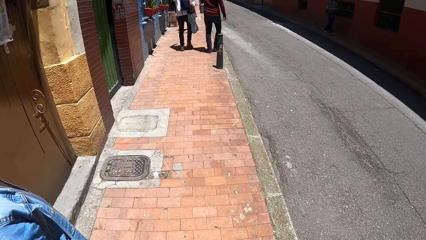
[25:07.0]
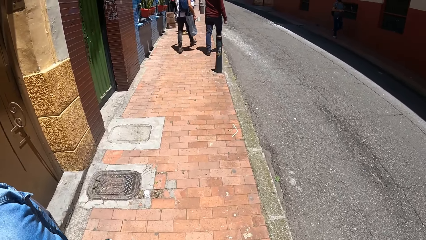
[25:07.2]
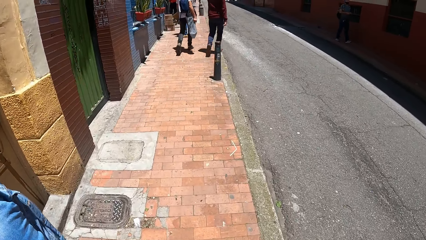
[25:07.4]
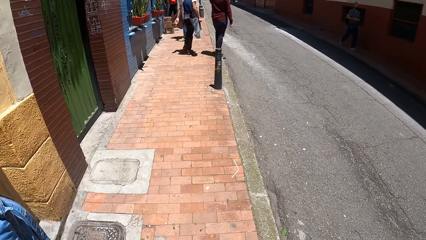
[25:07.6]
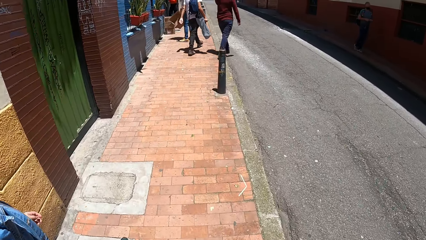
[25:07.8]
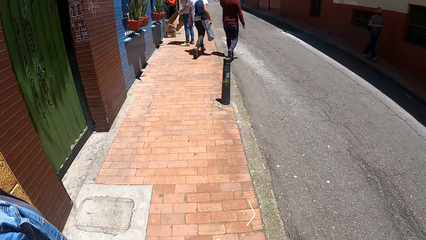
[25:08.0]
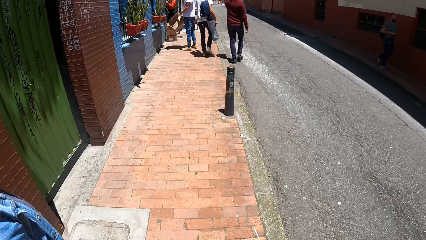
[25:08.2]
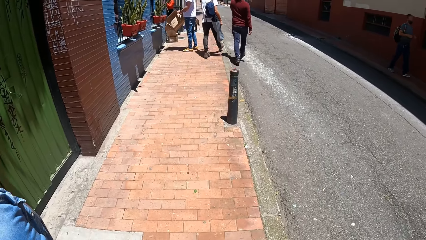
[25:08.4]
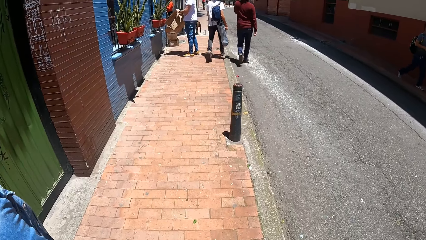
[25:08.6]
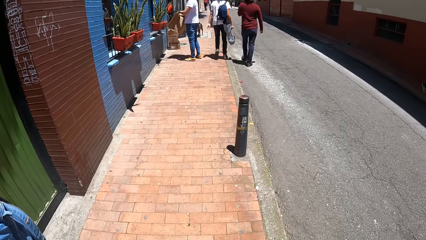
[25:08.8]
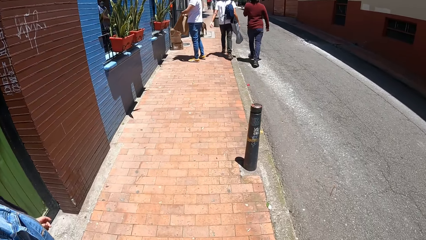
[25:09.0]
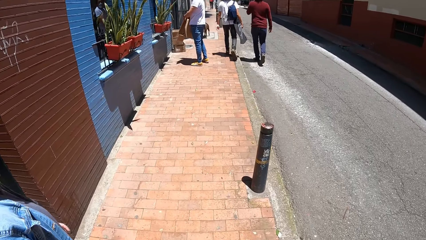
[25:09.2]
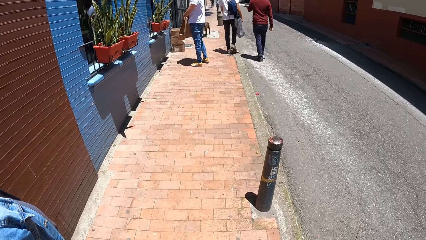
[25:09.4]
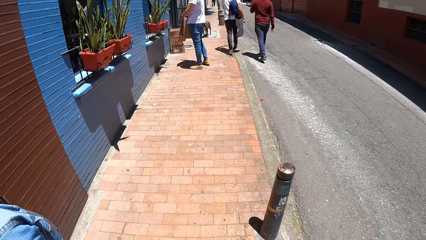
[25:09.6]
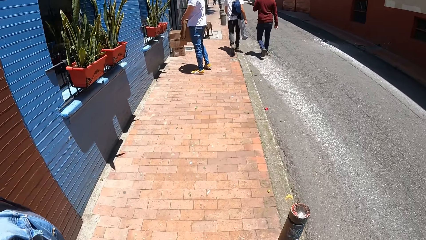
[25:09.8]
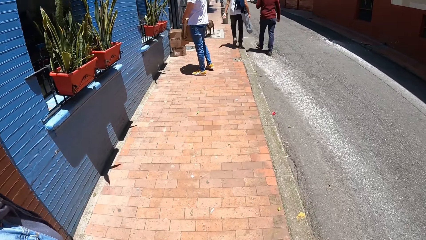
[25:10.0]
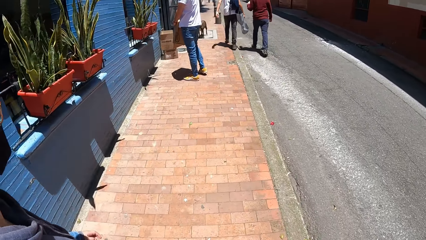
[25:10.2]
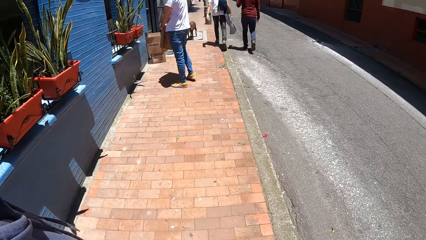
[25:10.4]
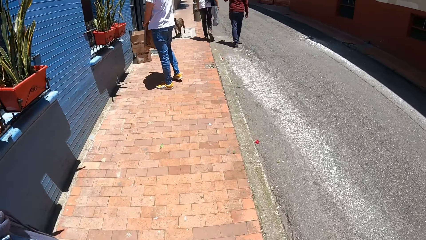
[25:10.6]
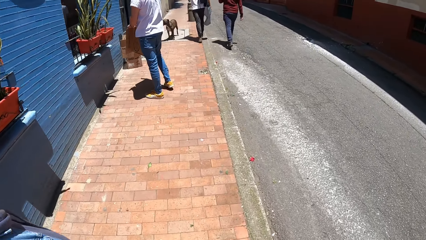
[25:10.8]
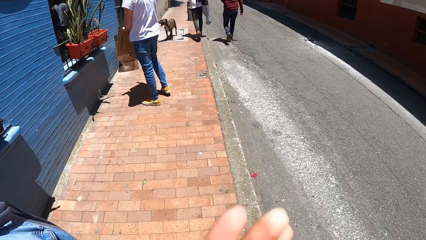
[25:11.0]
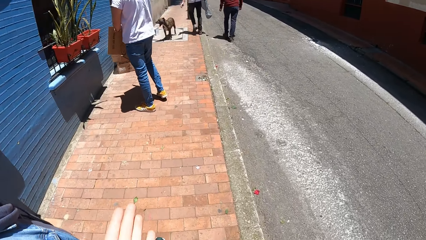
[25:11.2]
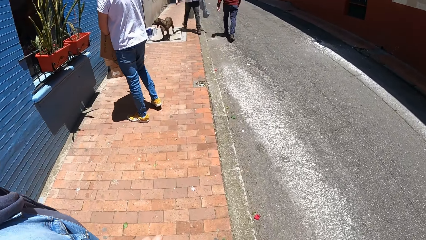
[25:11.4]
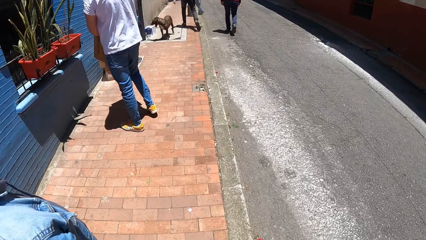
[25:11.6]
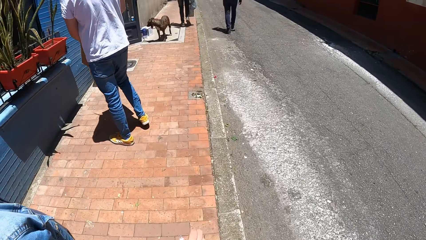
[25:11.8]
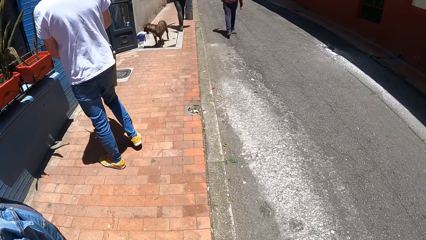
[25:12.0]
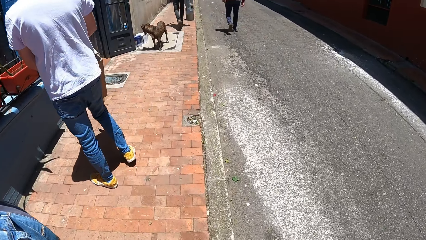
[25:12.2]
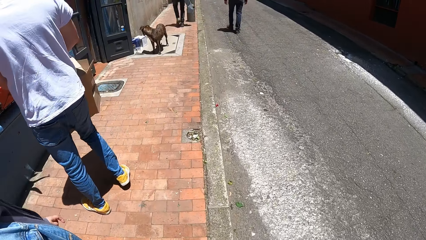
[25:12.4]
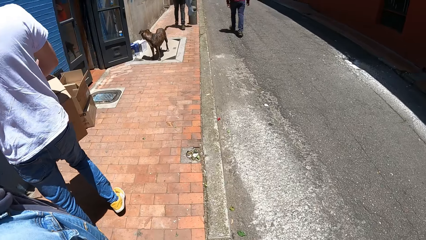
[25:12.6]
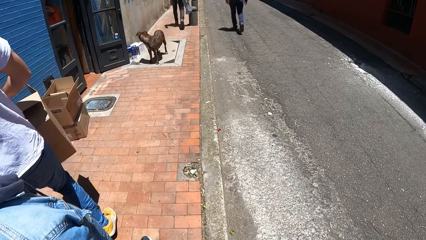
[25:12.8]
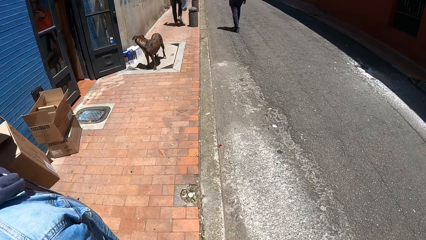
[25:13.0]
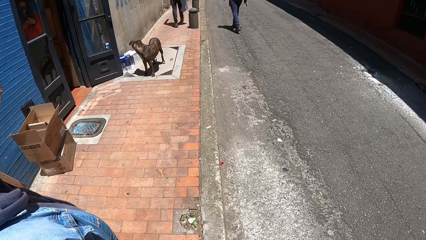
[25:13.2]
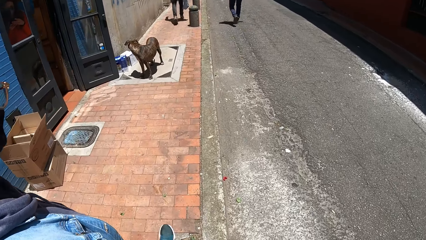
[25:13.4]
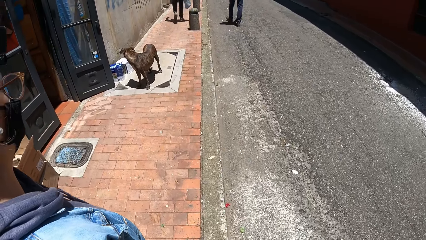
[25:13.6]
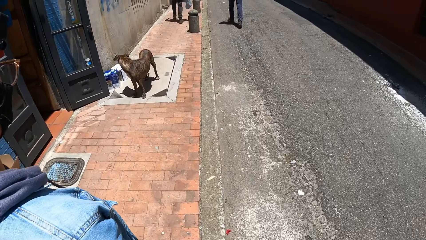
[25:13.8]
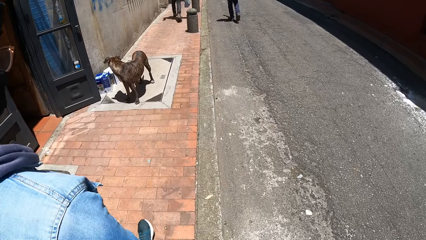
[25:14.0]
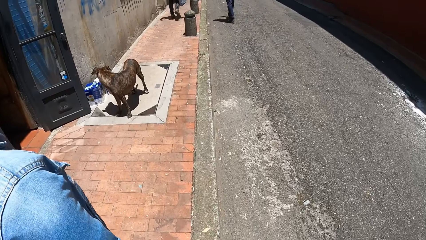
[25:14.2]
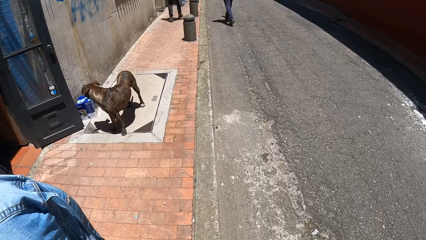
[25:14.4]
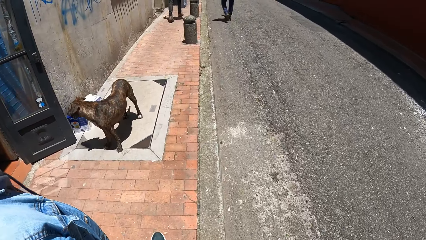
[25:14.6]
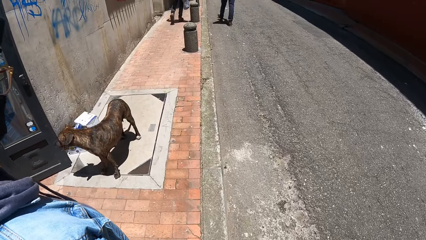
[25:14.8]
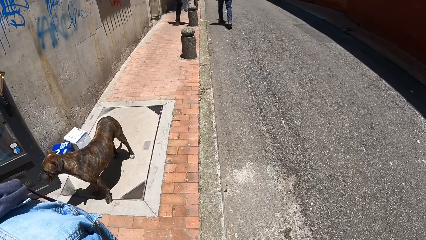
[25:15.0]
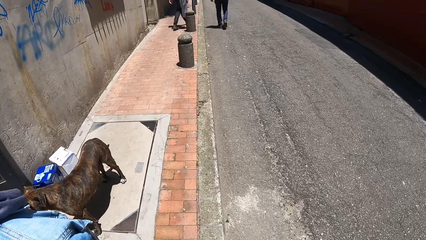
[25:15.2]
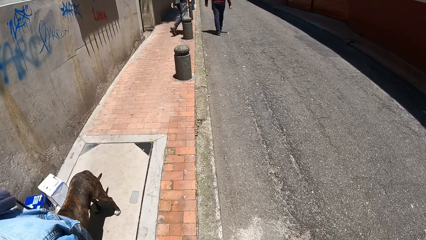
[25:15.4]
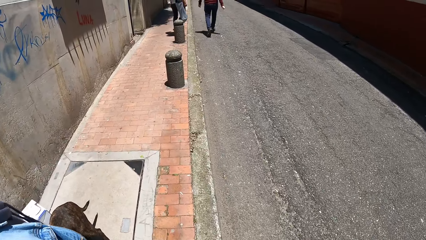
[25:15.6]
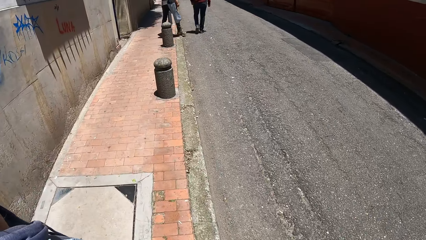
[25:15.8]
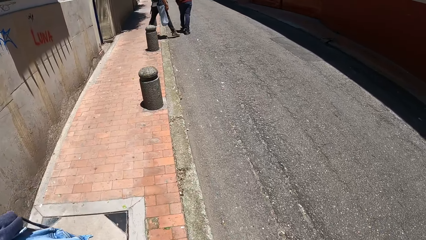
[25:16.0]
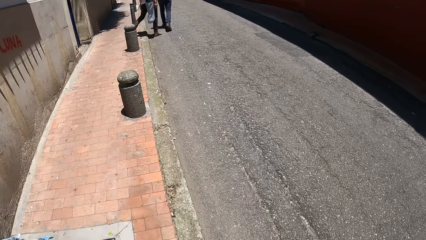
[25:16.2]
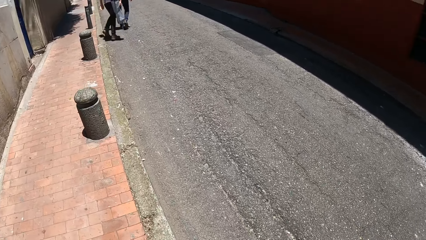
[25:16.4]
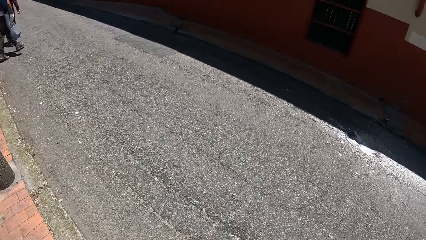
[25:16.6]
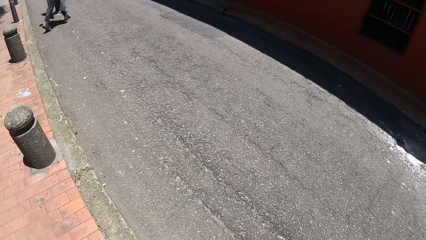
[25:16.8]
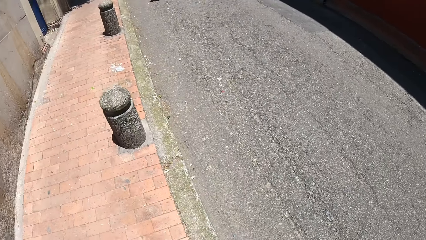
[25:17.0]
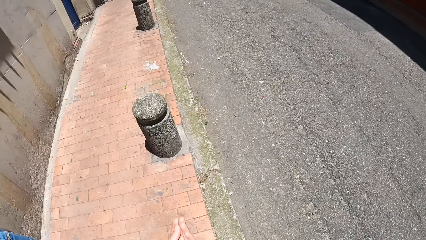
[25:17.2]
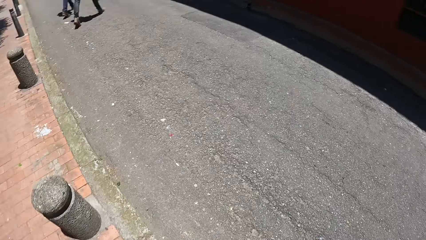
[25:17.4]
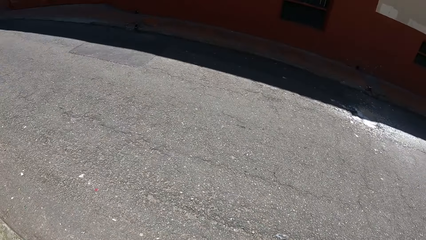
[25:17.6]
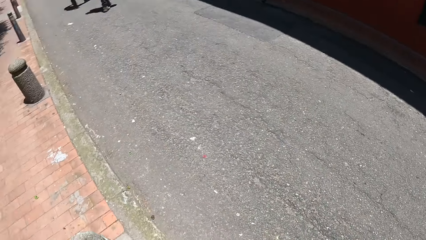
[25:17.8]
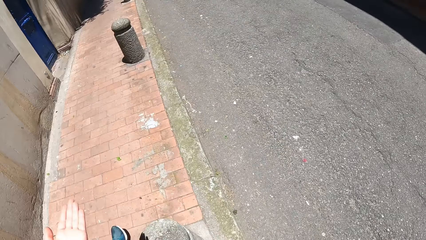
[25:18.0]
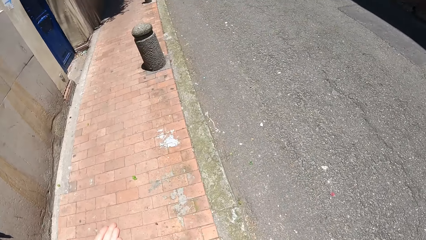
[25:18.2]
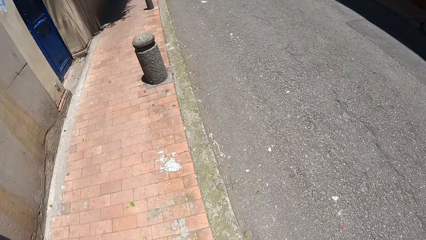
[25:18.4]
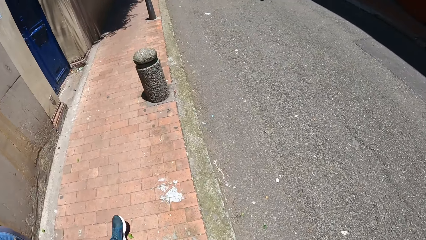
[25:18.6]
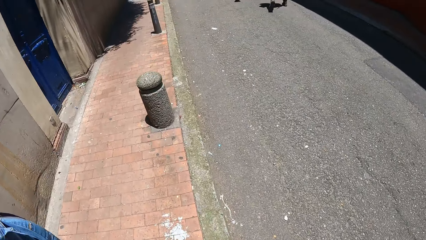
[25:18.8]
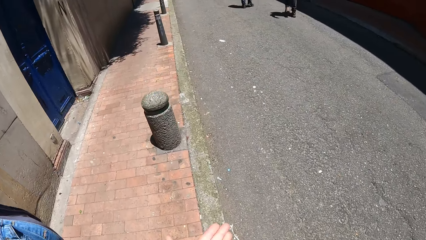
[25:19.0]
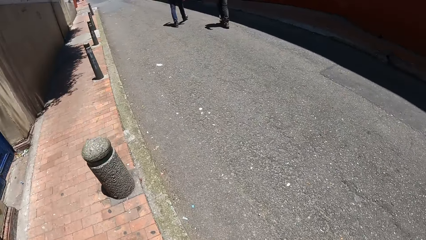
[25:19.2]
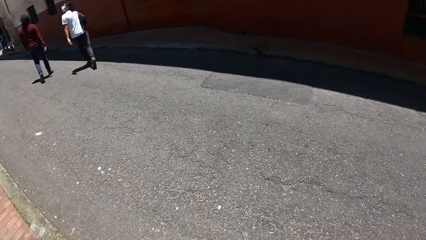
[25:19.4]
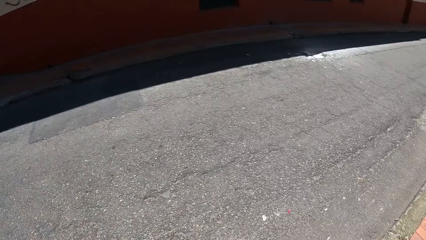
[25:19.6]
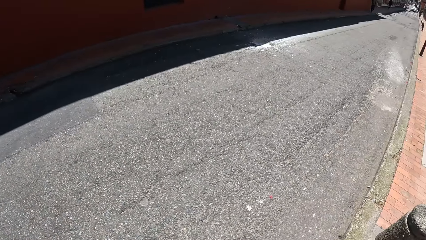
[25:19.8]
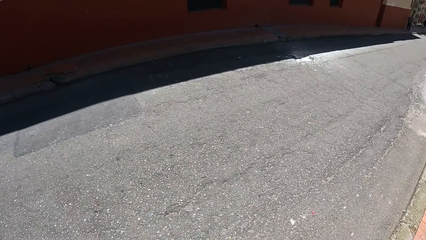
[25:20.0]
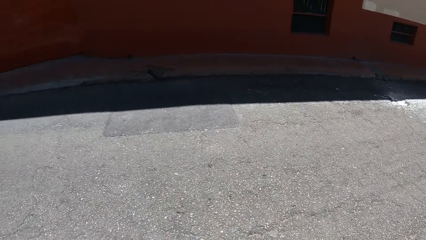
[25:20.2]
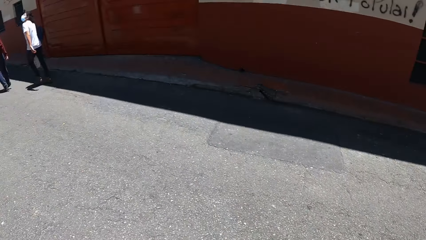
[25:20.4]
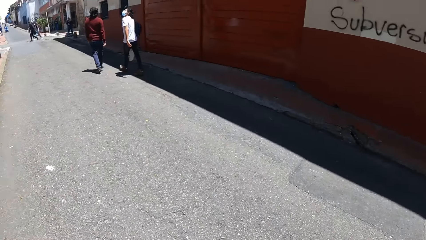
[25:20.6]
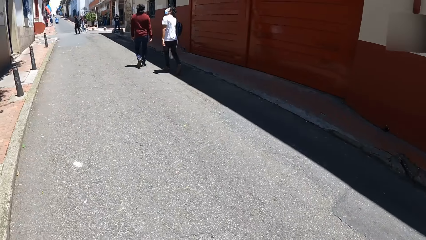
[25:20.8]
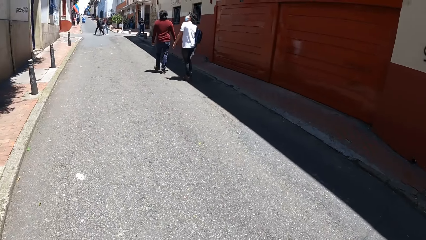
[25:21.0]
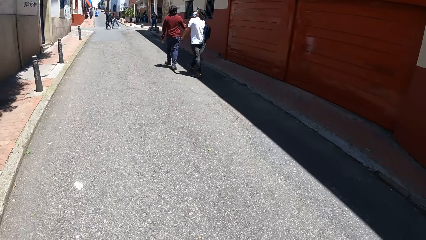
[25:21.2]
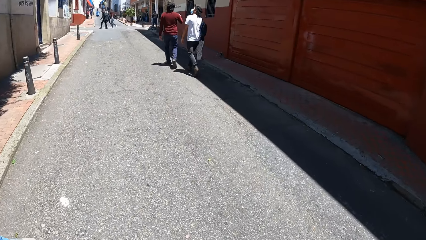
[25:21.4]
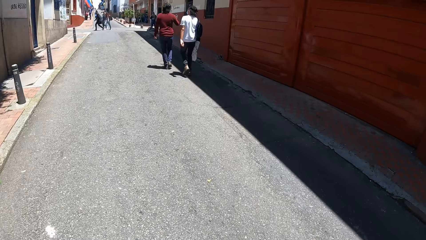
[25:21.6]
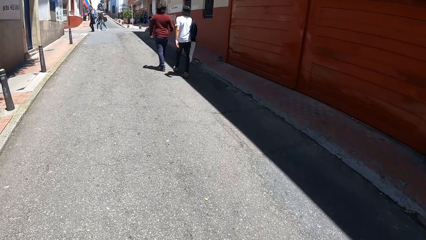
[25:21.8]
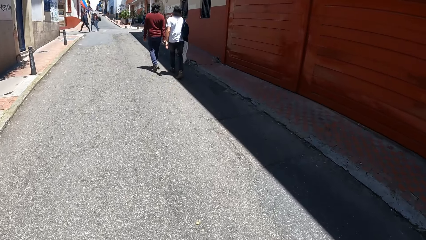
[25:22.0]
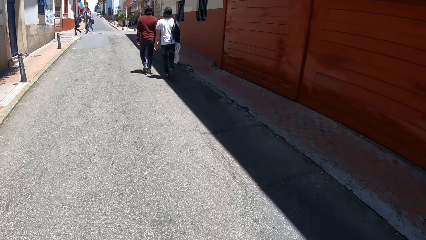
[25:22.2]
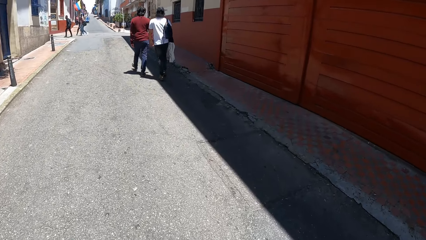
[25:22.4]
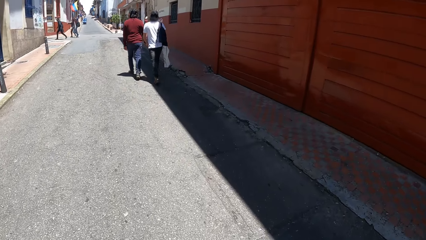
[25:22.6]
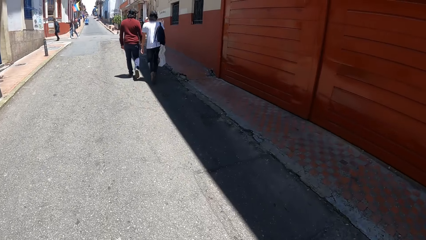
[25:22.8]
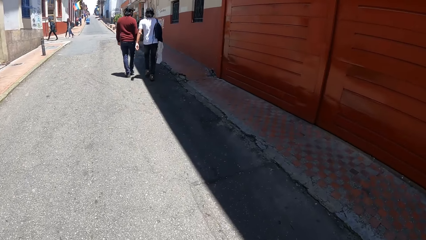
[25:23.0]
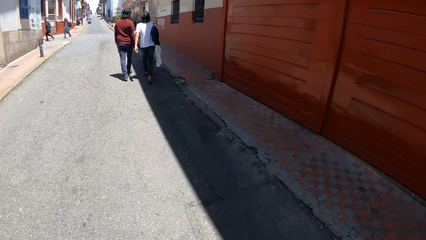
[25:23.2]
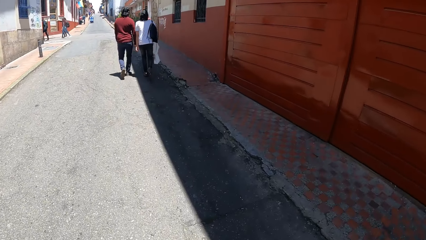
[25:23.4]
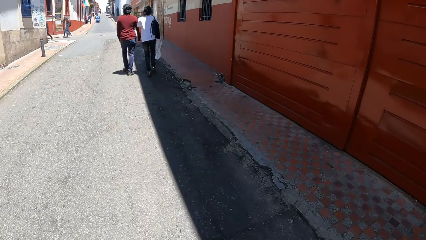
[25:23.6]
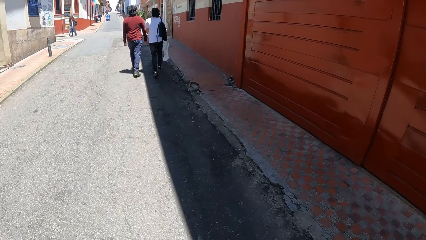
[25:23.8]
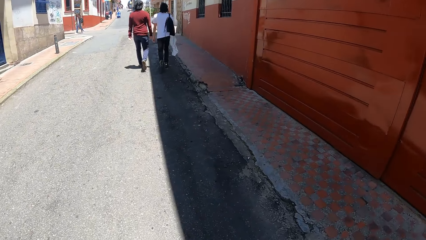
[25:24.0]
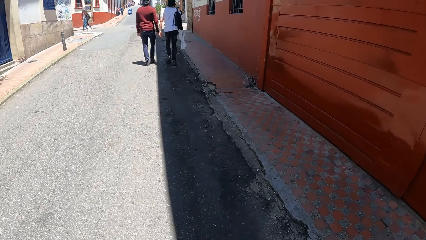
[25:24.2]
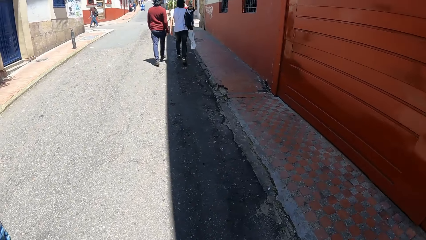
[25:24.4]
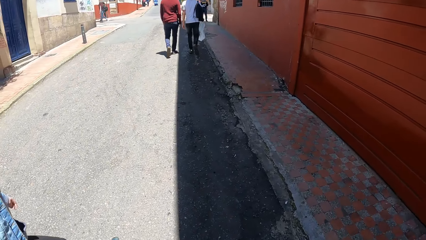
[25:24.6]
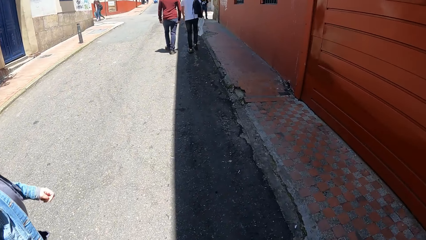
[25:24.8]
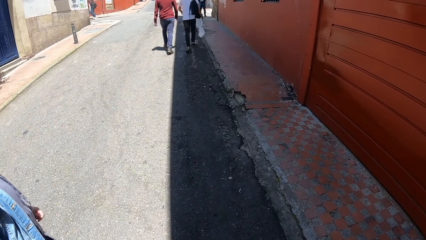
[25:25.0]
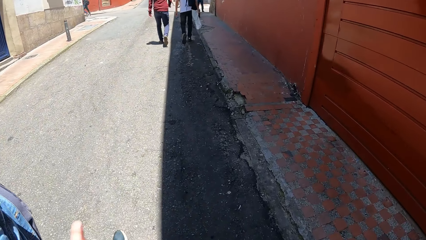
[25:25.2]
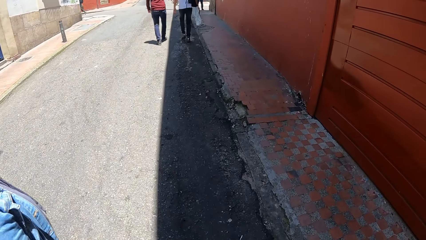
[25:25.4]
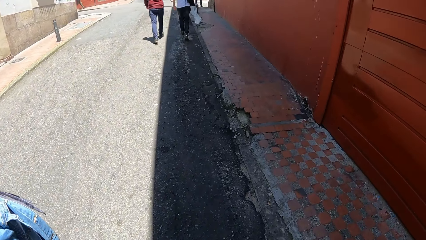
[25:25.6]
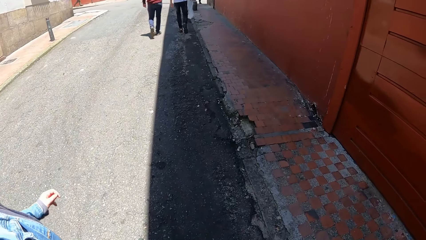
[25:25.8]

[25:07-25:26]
The camera wearer interacts with a person. They look around the road. They cross the road.
